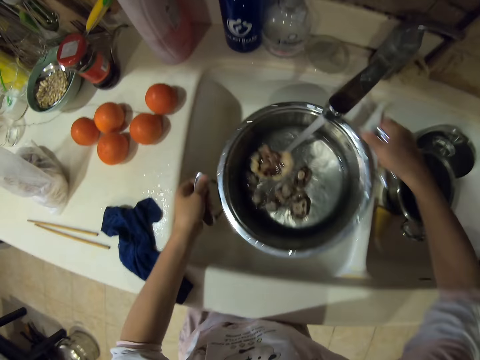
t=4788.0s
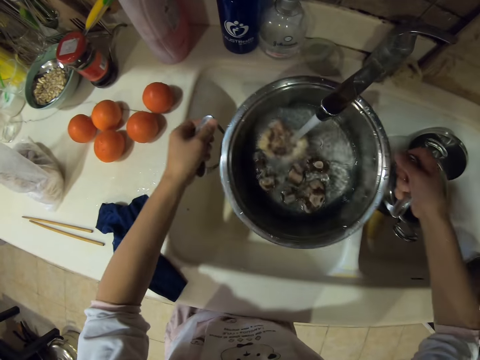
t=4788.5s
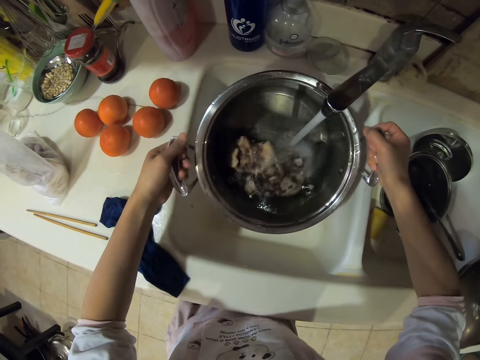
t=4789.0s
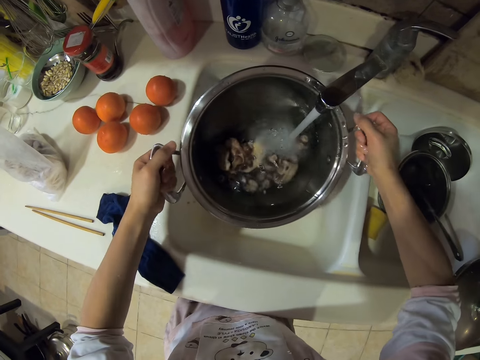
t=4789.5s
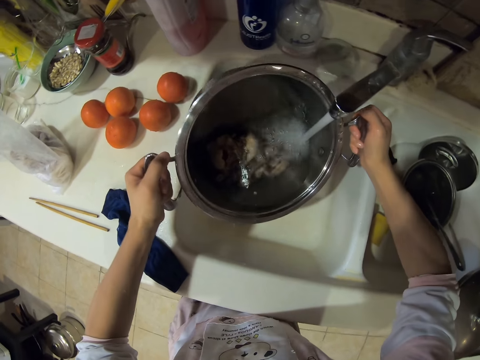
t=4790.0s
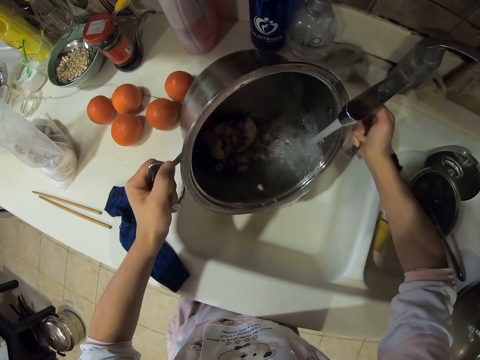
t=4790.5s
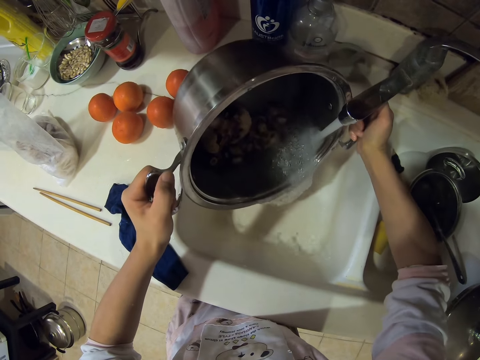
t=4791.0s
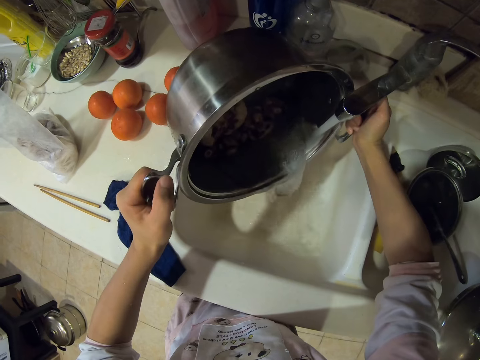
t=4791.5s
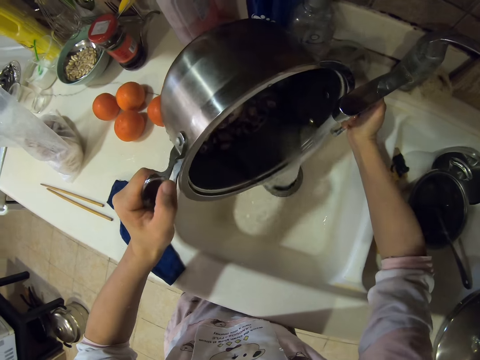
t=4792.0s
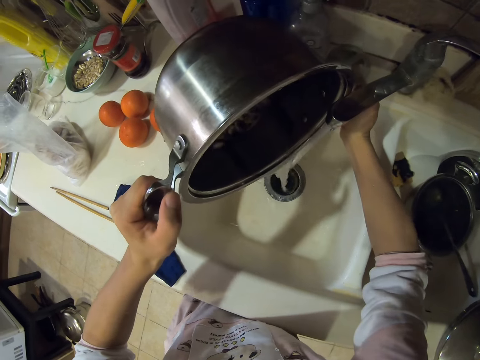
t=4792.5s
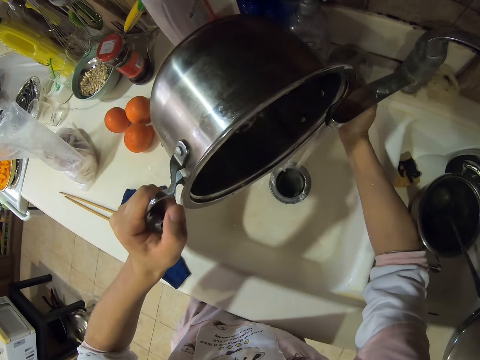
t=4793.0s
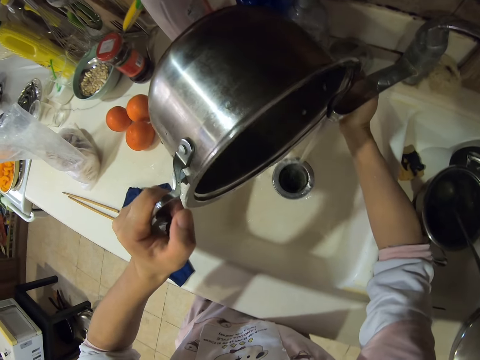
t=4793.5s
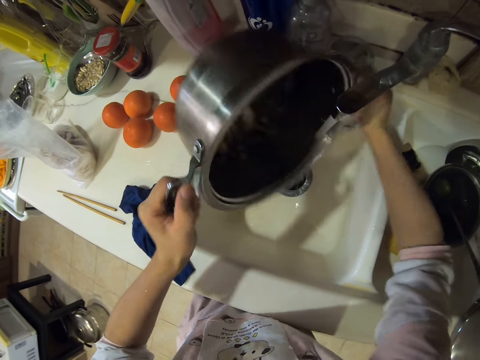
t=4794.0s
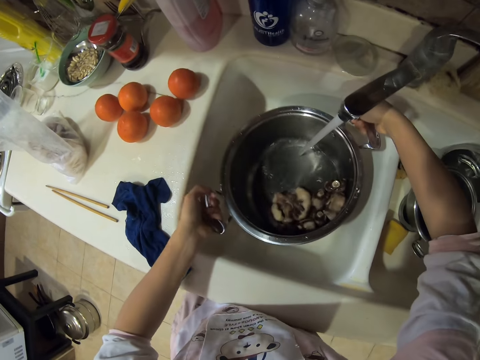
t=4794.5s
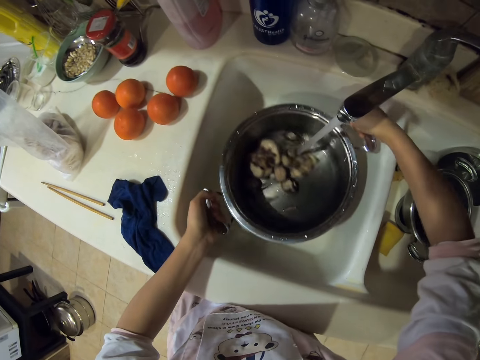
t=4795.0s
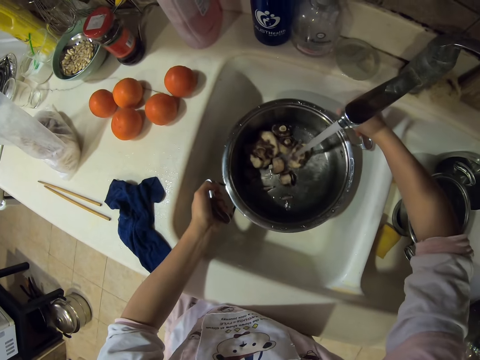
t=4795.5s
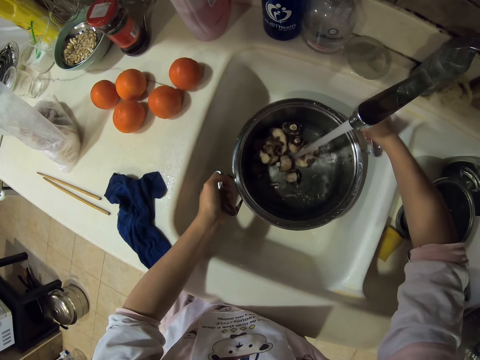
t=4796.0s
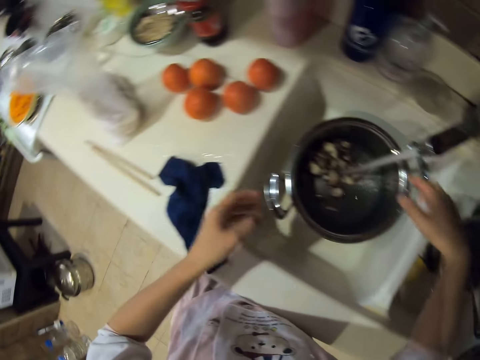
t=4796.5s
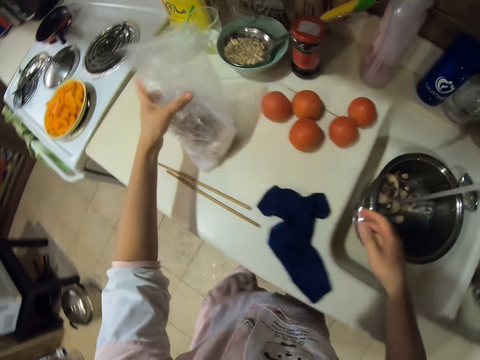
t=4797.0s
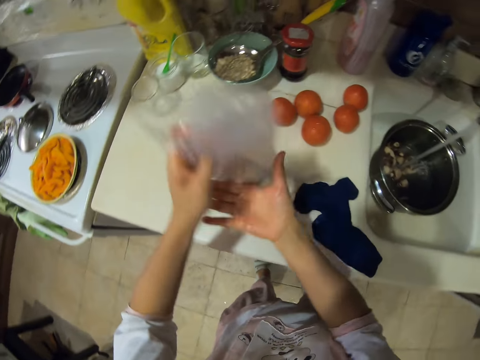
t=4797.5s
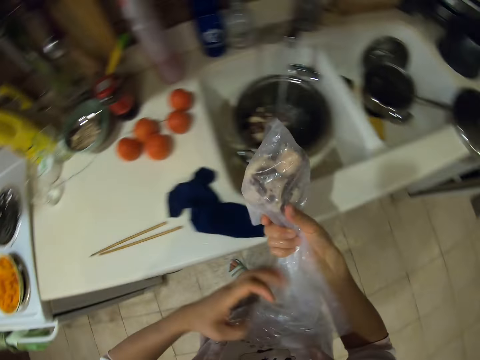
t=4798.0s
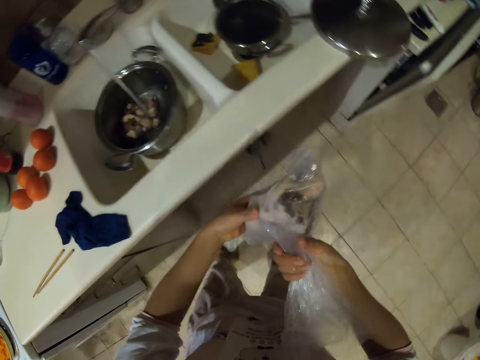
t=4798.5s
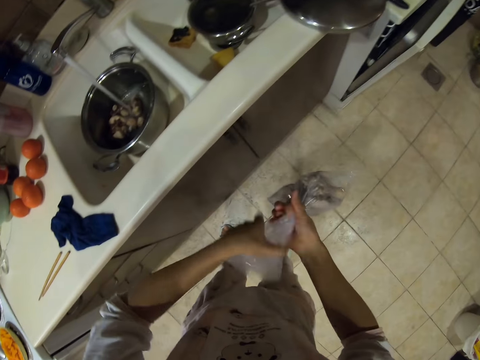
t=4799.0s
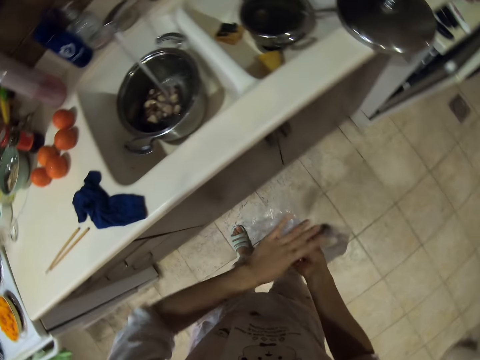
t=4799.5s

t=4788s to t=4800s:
The camera wearer takes the cooking pot. They pour the water in the sink. They put water in the cooking pot with something. They put the cooking pot in the sink. They take the nylon paper.

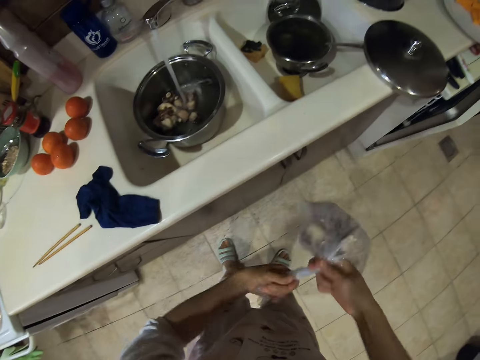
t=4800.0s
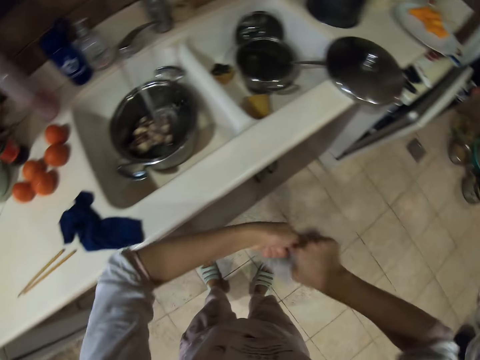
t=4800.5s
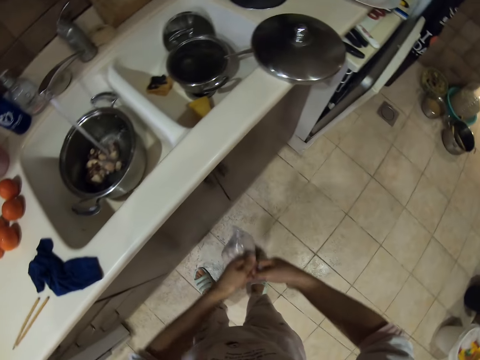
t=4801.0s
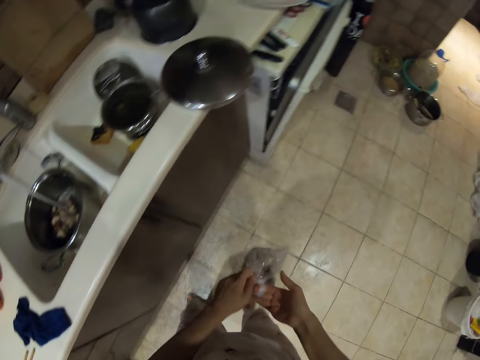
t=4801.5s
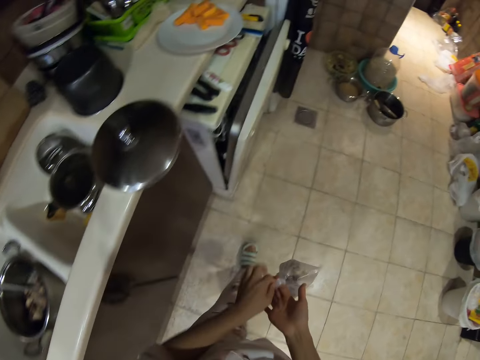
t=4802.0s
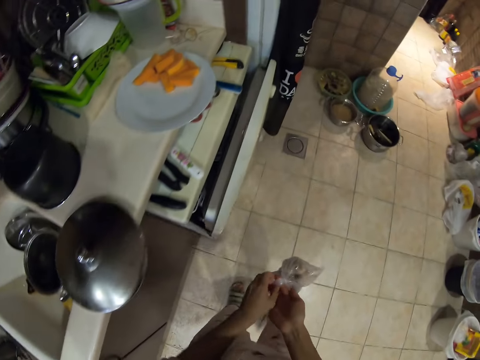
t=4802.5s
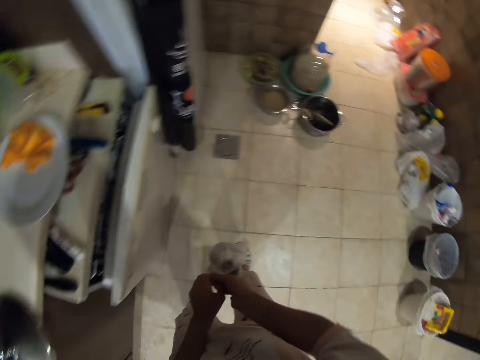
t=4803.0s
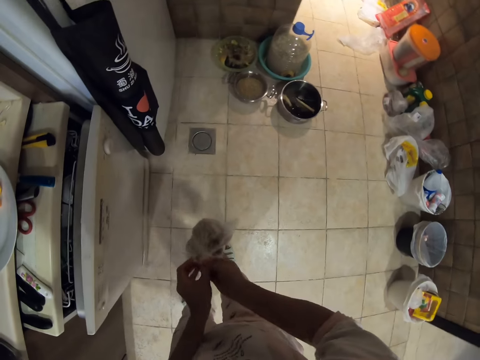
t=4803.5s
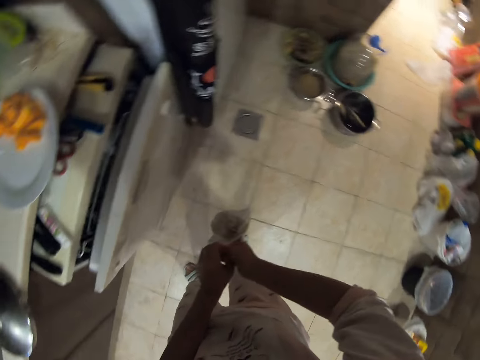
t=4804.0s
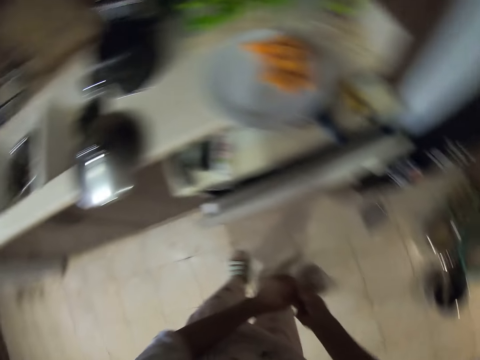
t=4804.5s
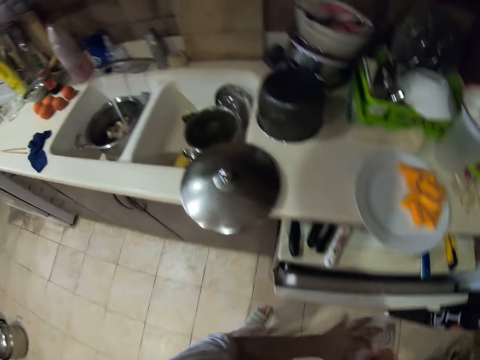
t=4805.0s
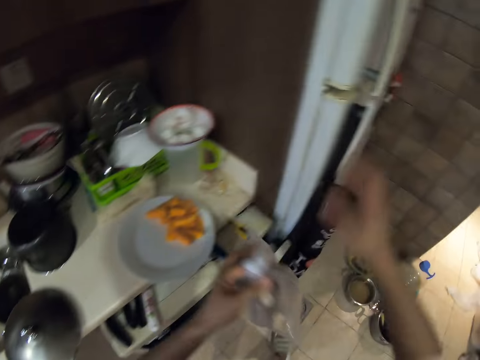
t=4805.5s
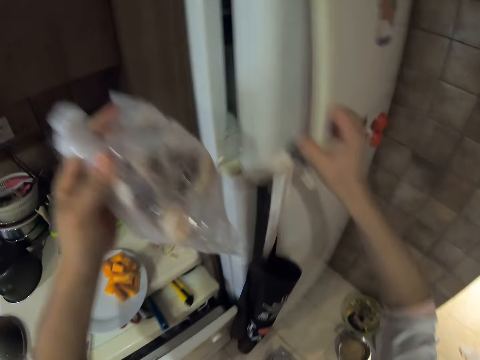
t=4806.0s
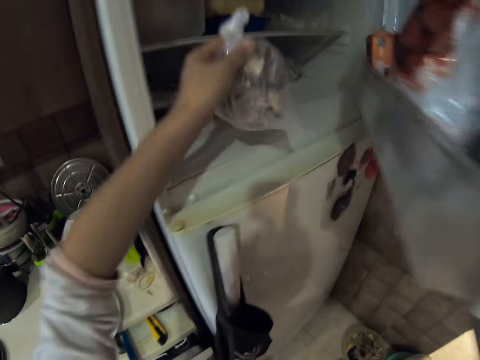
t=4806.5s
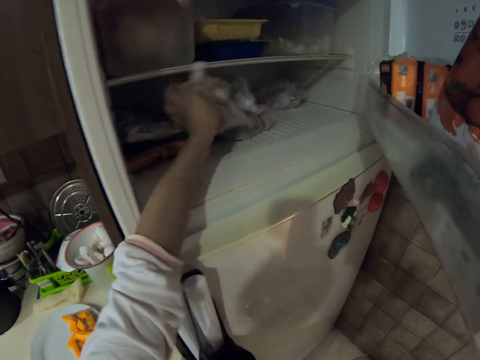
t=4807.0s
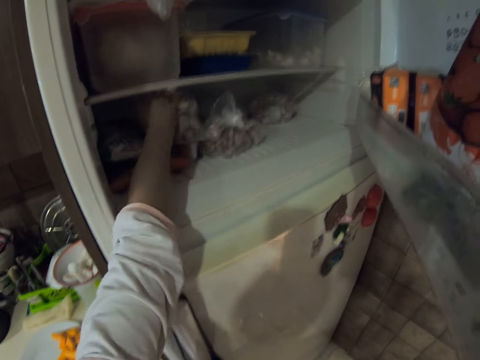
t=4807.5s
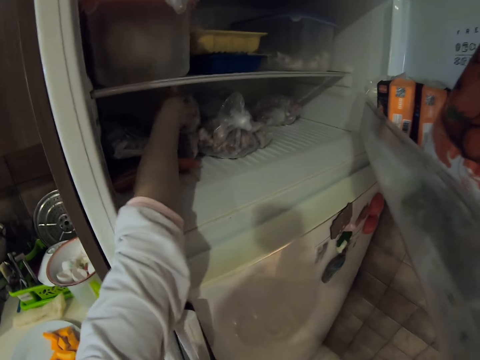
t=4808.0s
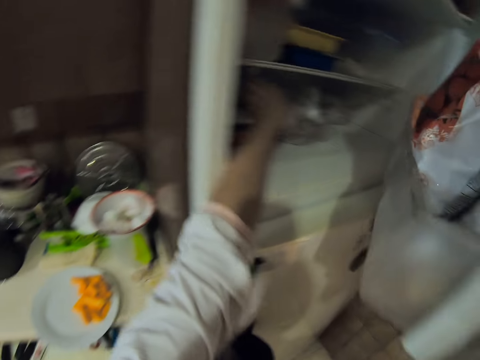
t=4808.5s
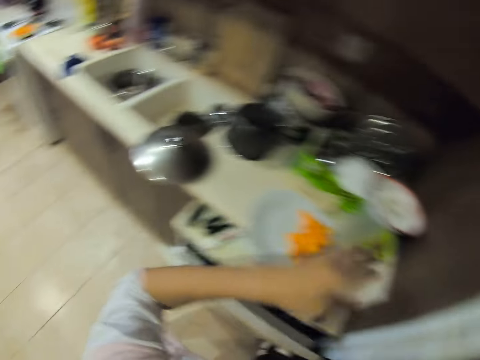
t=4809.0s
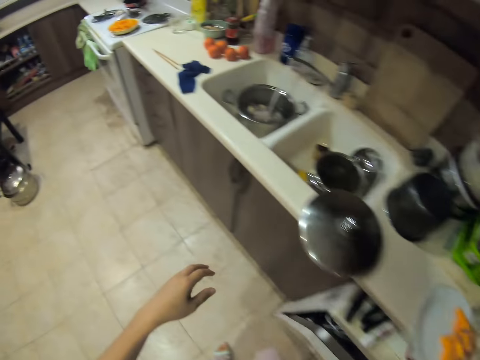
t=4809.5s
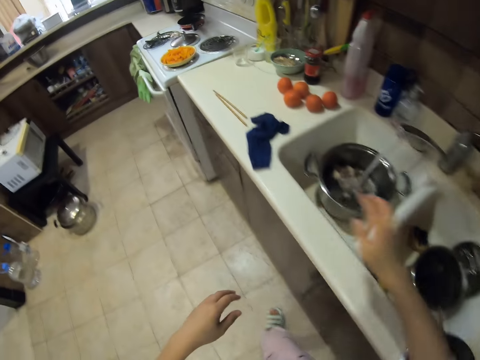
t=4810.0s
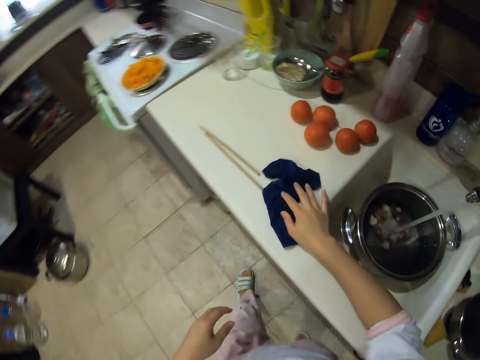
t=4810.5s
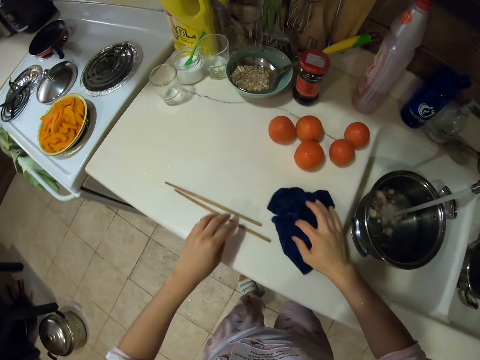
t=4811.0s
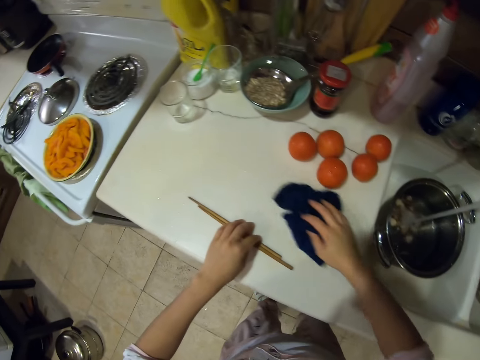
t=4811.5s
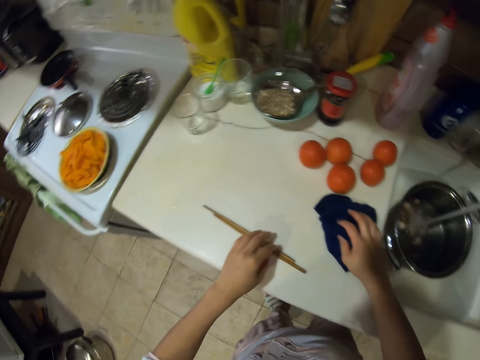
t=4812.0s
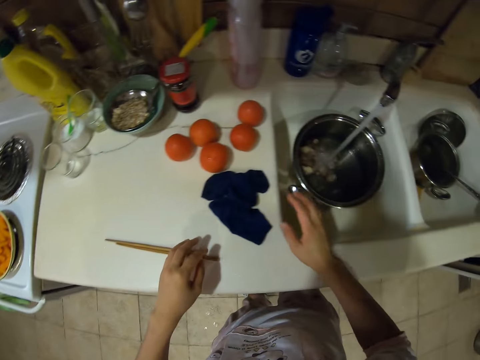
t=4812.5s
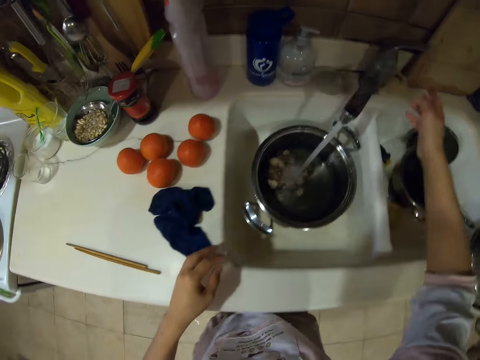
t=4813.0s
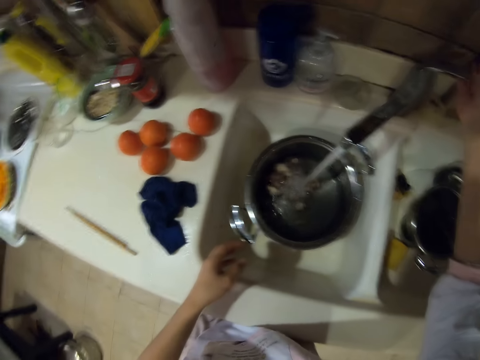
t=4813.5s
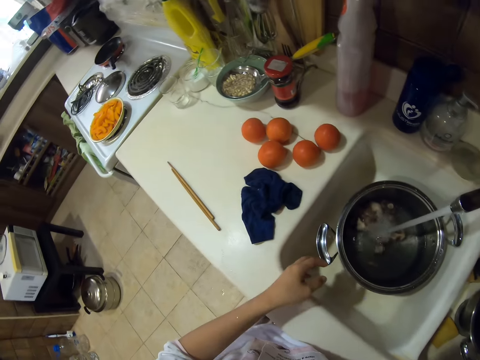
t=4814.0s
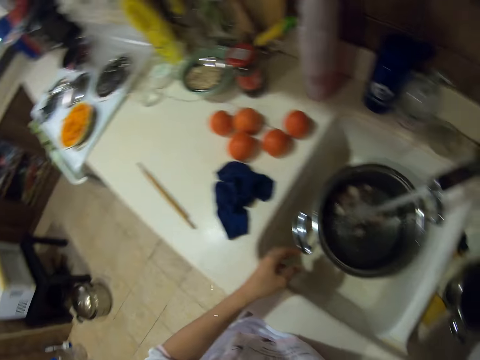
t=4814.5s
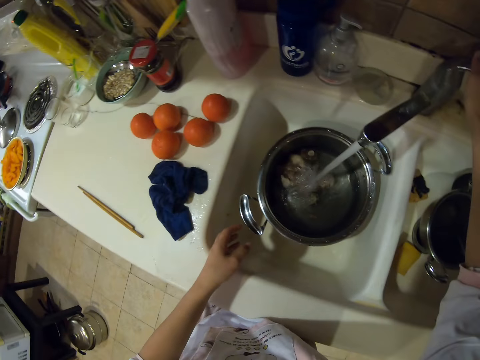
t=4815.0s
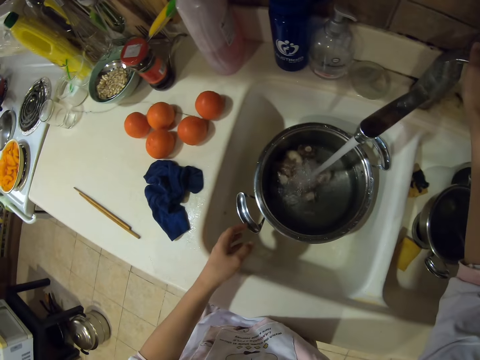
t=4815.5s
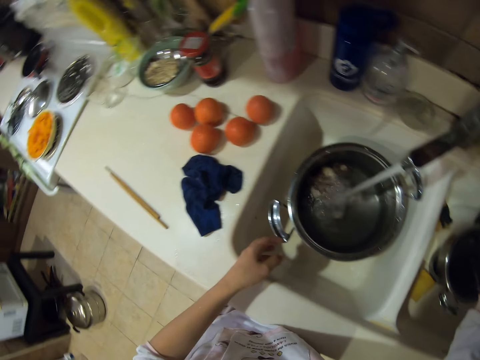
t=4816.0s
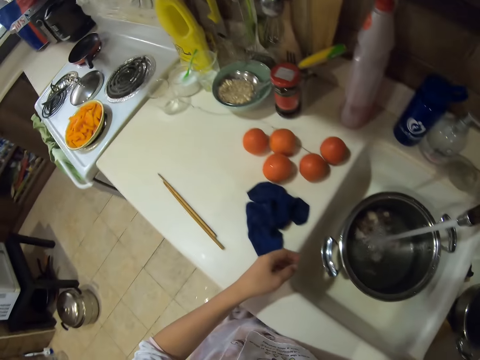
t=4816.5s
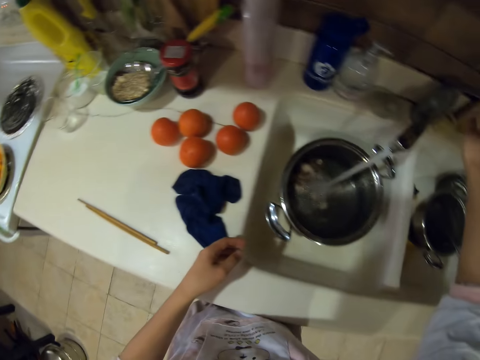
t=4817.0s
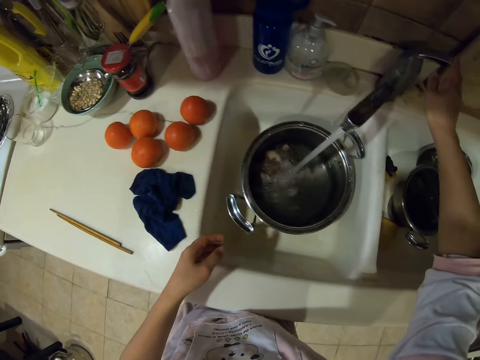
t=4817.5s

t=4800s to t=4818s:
The camera wearer ties the nylon paper. They walk, look around, and open the fridge. They put the nylon paper in the fridge. They close the fridge. They walk. They wipe the kitchen counter with a towel. They adjust the amount of water.
